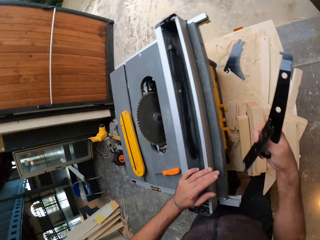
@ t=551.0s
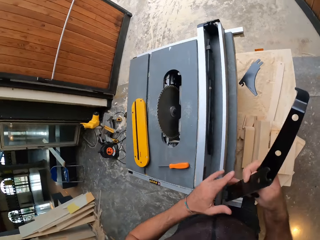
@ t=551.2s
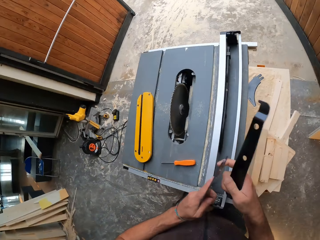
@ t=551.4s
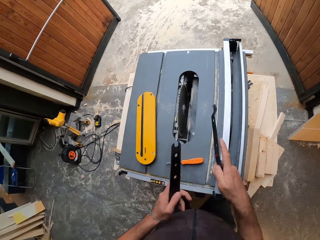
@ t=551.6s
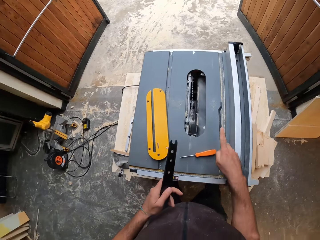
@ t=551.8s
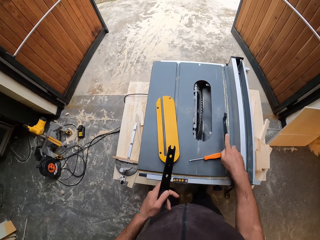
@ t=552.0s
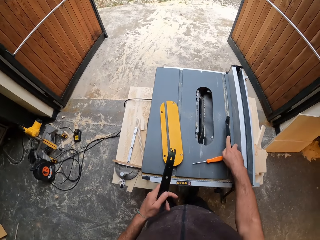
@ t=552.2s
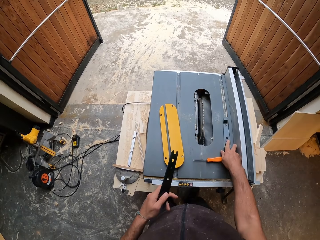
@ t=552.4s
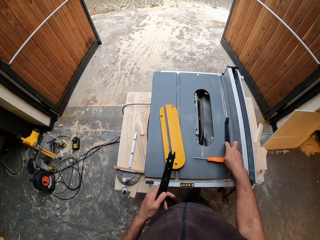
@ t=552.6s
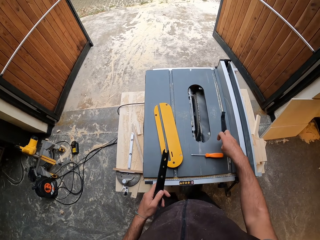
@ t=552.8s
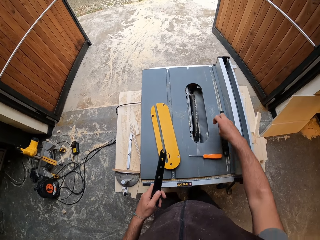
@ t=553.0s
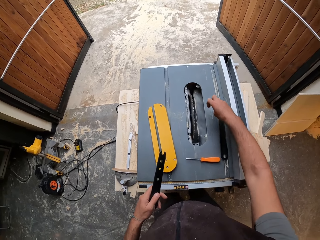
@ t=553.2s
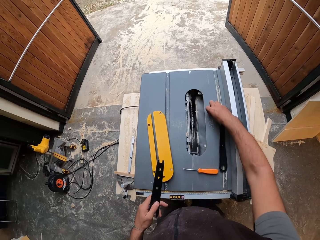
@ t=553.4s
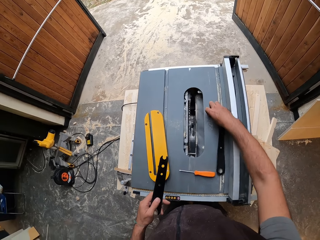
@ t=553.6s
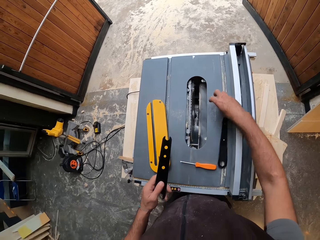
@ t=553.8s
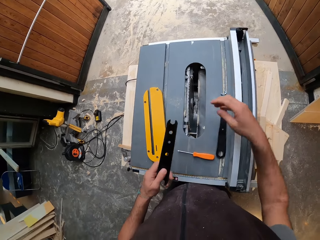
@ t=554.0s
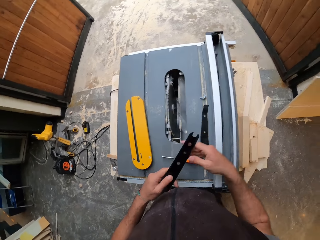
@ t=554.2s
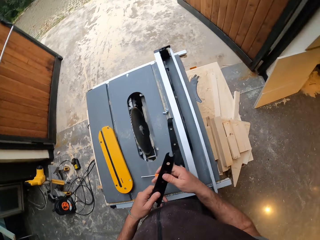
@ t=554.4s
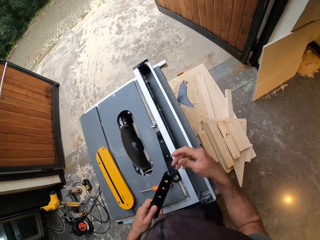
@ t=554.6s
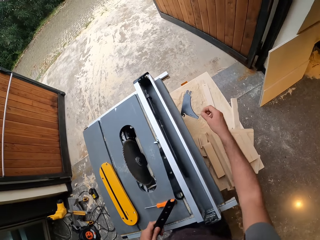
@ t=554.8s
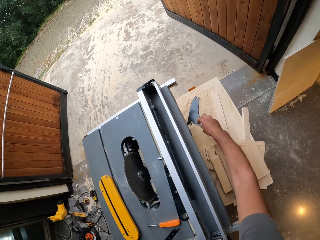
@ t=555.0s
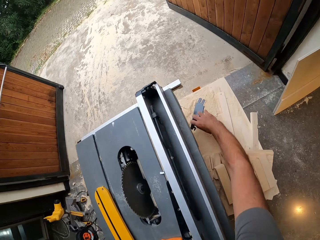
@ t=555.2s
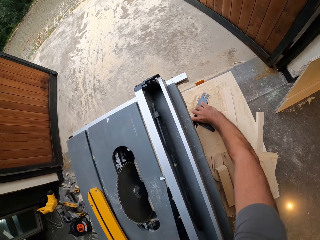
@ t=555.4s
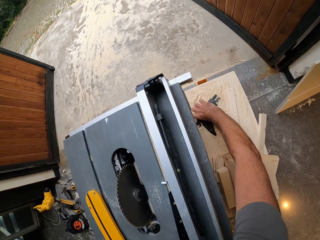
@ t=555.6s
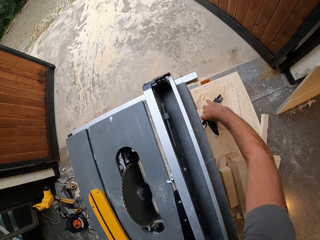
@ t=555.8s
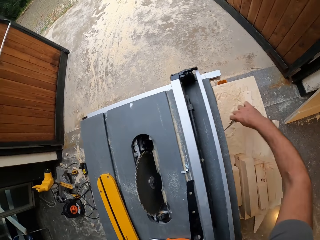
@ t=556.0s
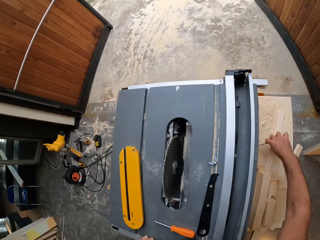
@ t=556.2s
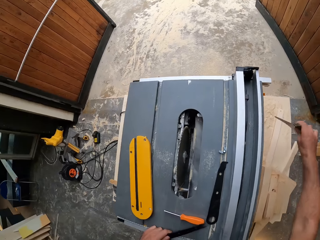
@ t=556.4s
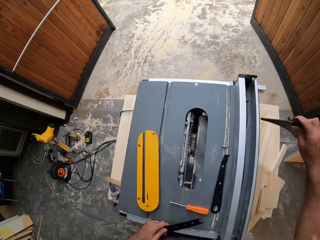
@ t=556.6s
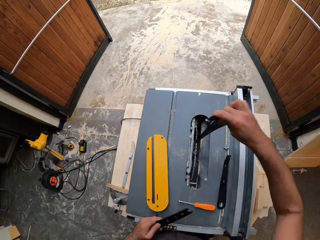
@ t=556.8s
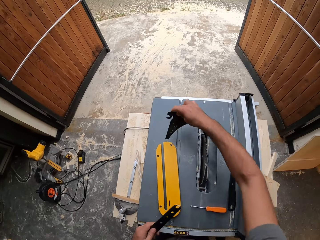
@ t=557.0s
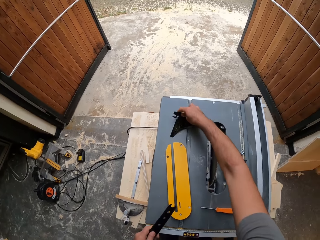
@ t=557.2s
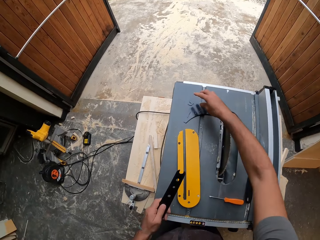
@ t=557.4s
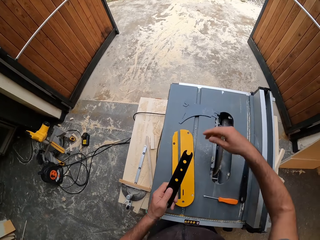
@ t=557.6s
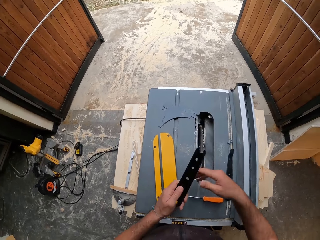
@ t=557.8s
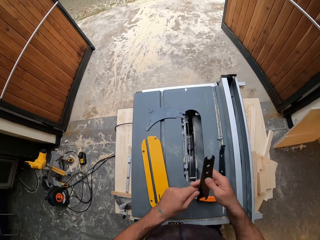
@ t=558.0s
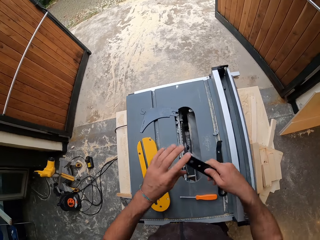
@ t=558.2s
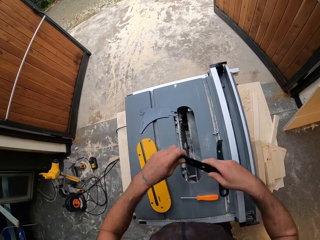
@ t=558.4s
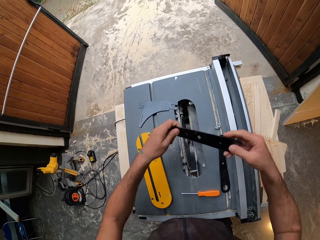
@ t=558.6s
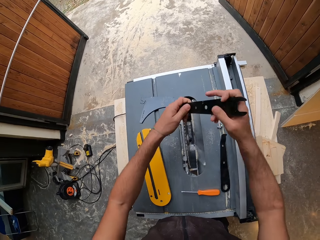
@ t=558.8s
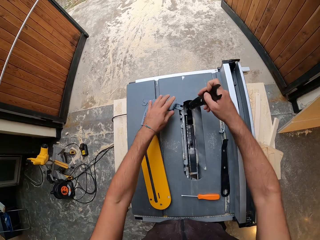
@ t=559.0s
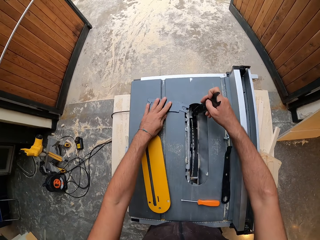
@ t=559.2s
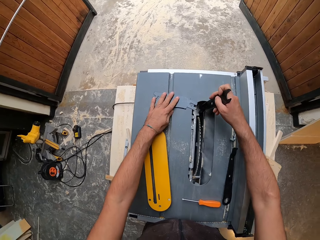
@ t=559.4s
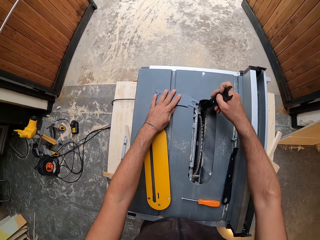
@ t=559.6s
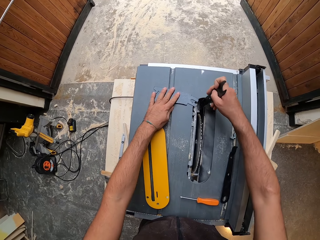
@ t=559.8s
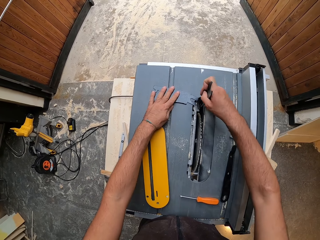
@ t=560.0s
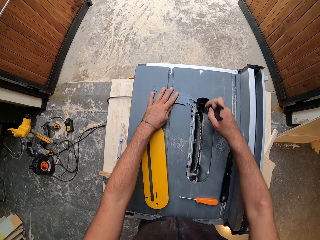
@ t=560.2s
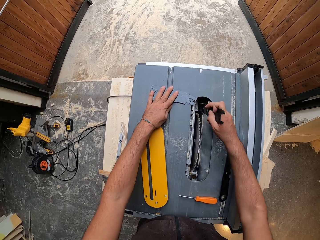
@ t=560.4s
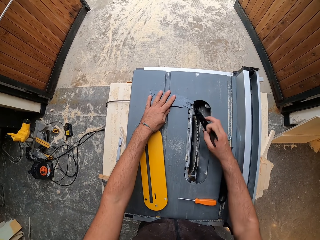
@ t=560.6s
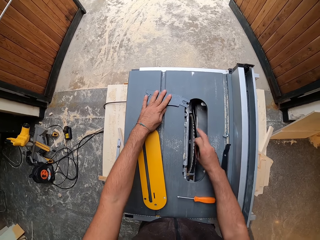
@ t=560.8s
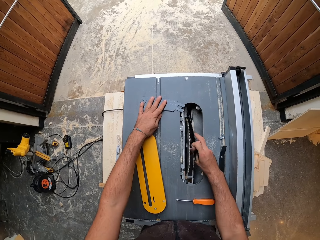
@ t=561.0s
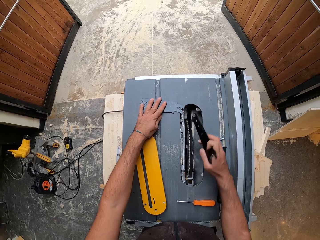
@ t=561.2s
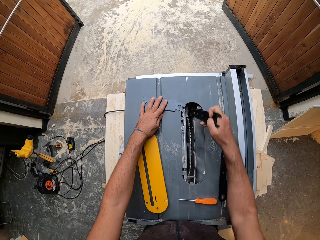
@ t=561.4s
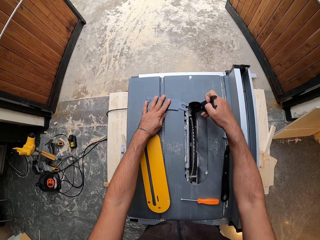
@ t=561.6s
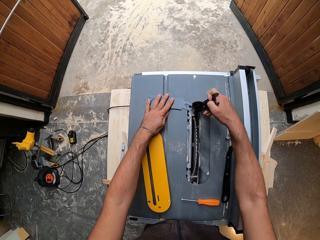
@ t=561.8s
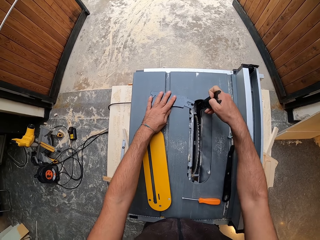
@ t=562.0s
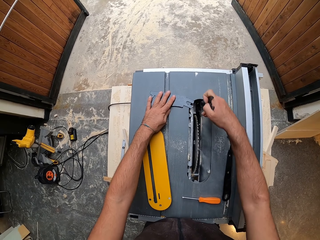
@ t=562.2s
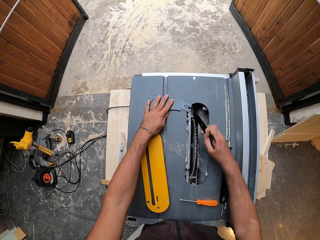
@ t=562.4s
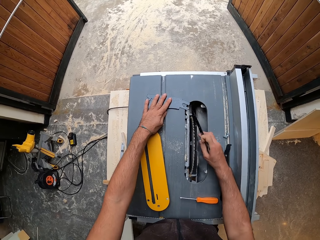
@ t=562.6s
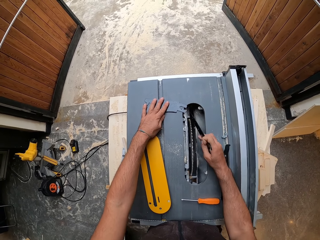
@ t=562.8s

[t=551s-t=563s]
The camera wearer puts the riving knife on the platform with his right hand. He puts the key on the platform with his right hand. He picks up the riving knife or spanner on the table with his right hand. He drops the riving knife on the table top with his right hand. He passes the push stick to his right hand from his left hand. He tightens the blade with the push stick with his right hand. He loosens the nut.

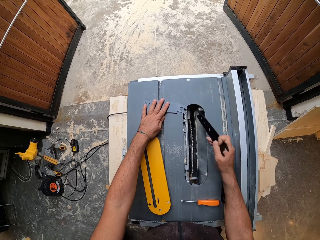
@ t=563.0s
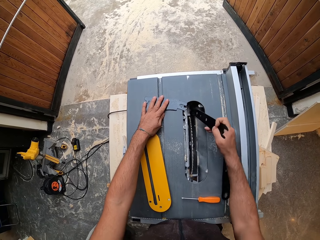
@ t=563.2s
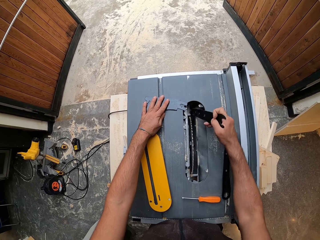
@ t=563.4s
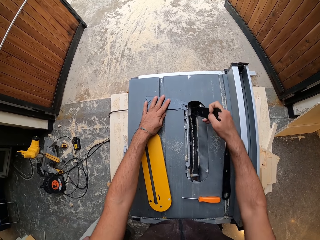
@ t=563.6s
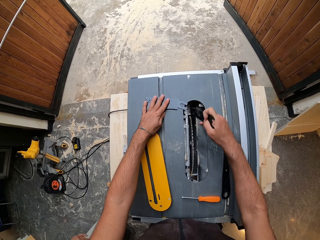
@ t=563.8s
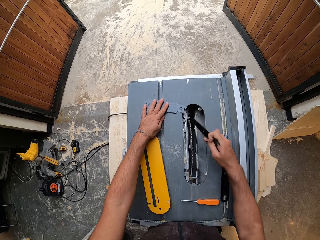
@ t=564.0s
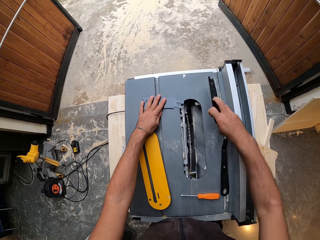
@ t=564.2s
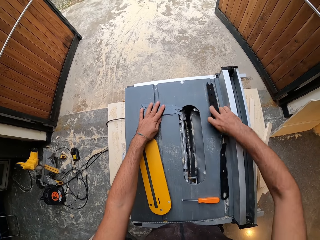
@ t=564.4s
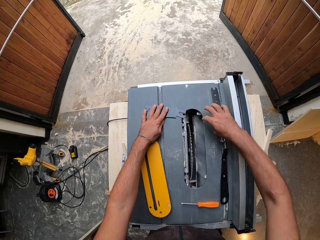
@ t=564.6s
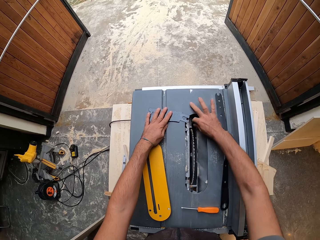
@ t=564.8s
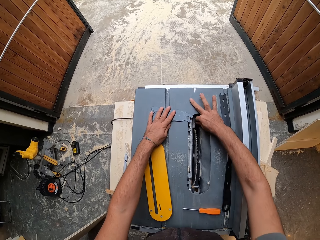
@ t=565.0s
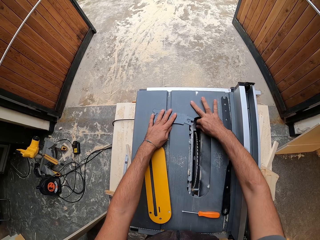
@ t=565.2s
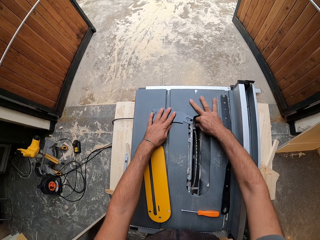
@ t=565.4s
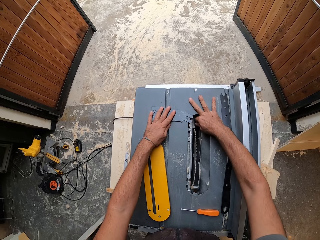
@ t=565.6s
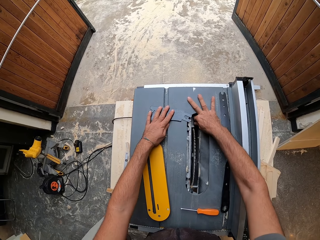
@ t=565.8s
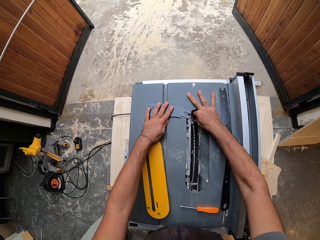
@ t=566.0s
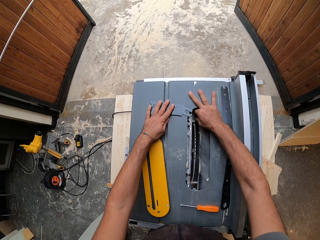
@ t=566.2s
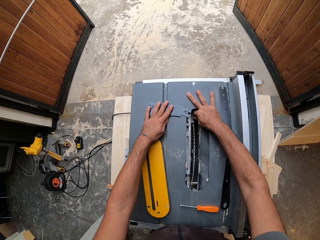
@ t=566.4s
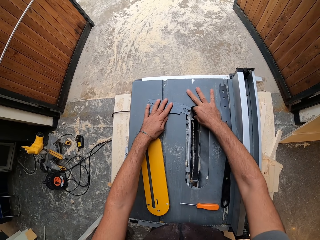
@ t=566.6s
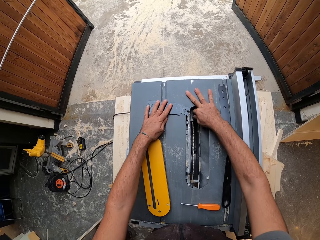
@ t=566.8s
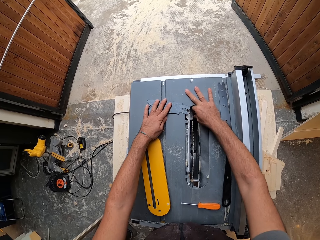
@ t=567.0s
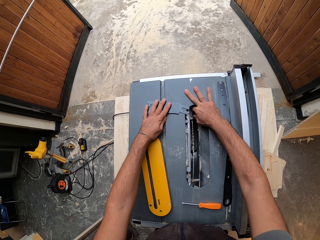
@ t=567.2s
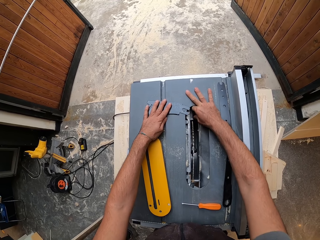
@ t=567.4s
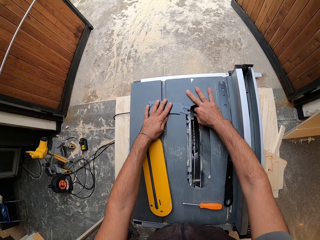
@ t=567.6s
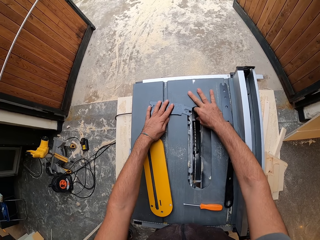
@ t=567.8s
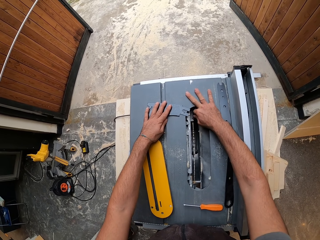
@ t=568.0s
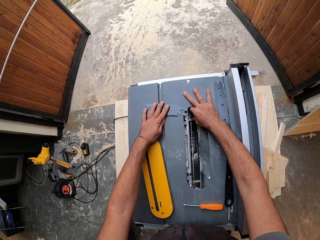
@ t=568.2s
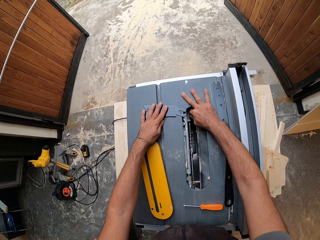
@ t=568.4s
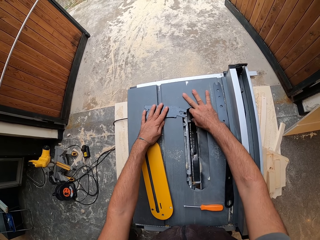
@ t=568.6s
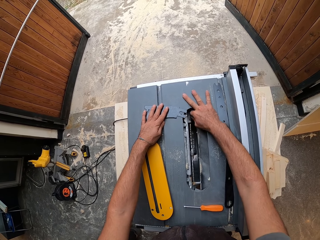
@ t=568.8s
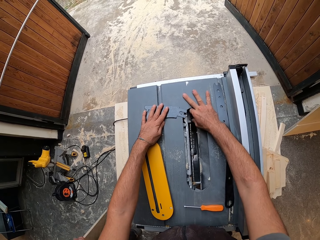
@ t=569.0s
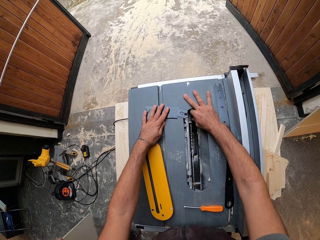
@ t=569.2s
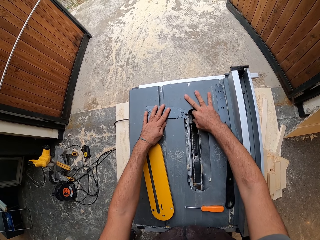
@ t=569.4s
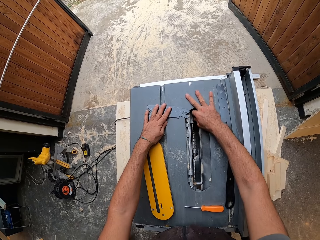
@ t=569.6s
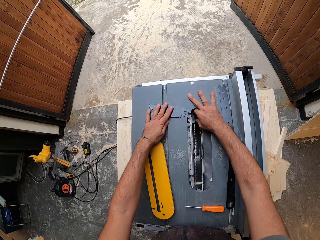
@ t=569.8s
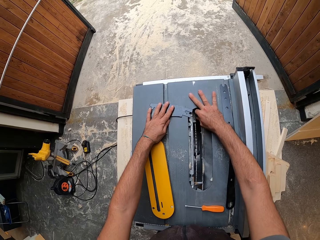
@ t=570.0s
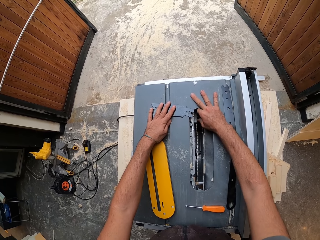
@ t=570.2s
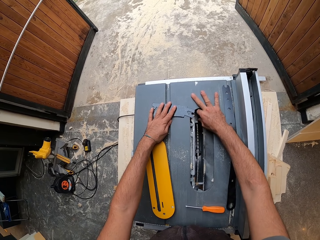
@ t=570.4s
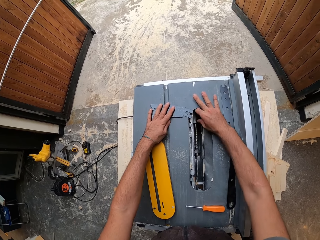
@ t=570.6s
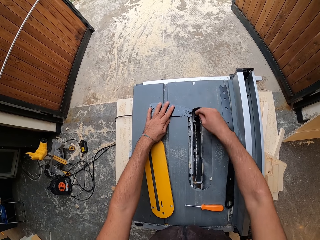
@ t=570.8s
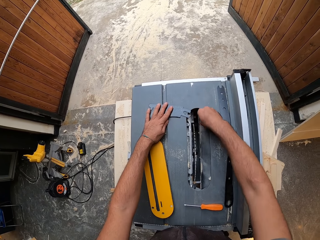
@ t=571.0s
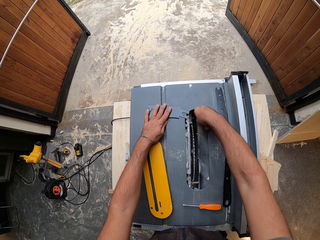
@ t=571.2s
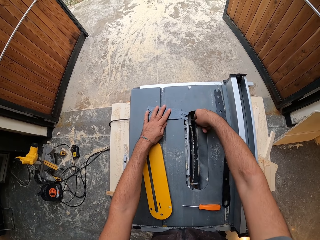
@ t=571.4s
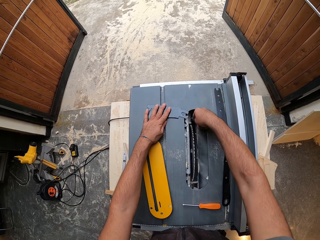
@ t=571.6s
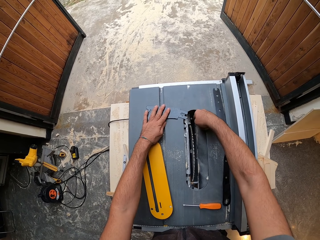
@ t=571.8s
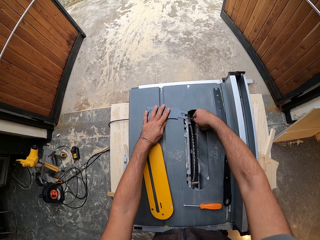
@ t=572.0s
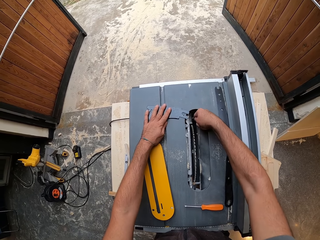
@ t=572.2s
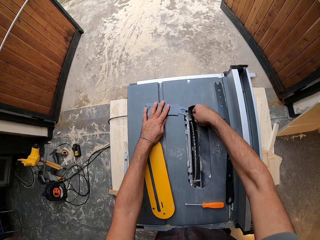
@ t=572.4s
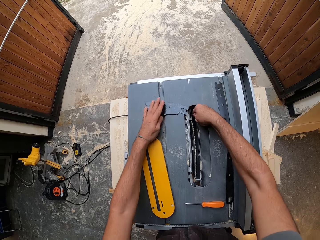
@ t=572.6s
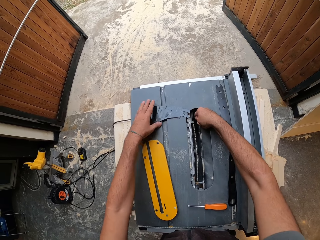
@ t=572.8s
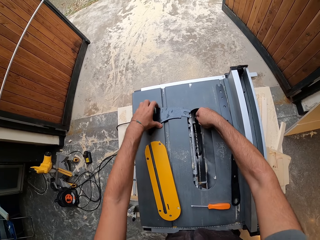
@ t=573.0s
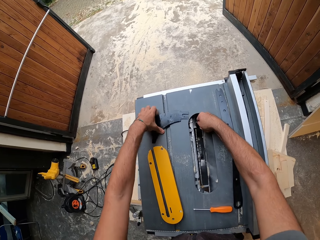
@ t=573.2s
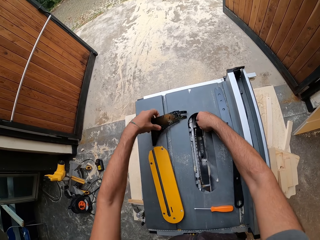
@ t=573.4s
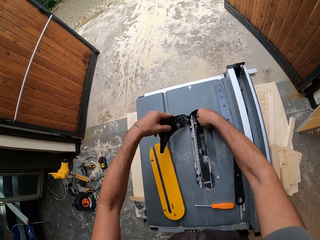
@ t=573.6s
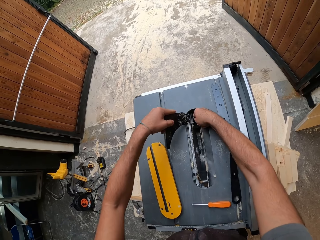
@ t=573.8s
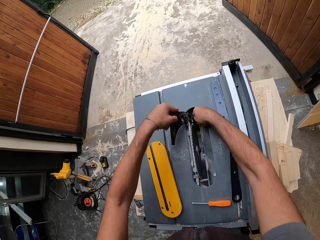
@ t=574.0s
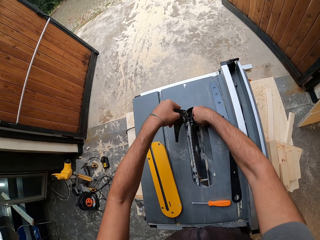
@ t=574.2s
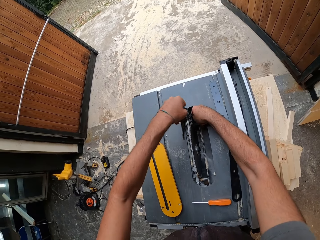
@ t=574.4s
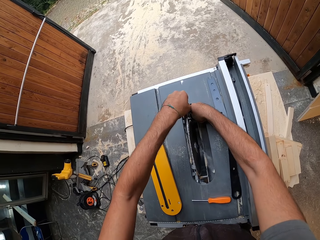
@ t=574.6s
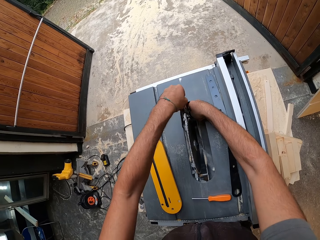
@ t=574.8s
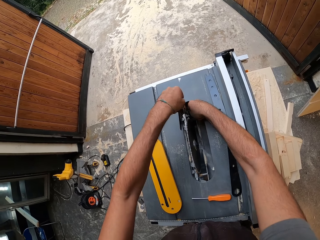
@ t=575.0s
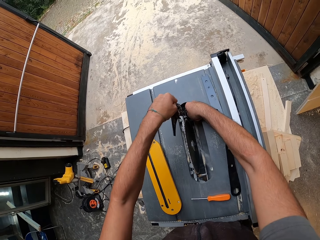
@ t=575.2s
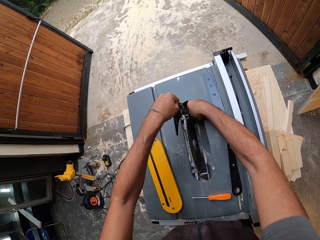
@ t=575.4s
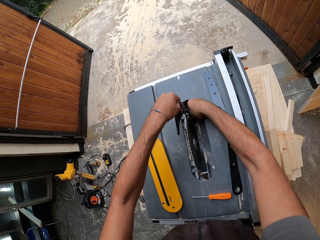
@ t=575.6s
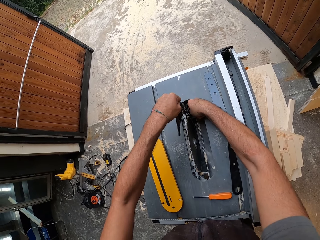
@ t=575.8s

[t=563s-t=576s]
The camera wearer drops the push stick or spanner on the table saw with his right hand. He tightens the blade of the table saw with his right hand. He picks up the riving knife or spanner on the table top with his left hand. He fixes the riving knife in the blade of the table saw with his left hand. He tightens the nut.
